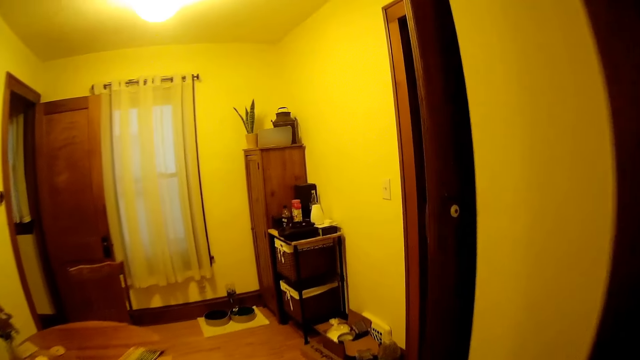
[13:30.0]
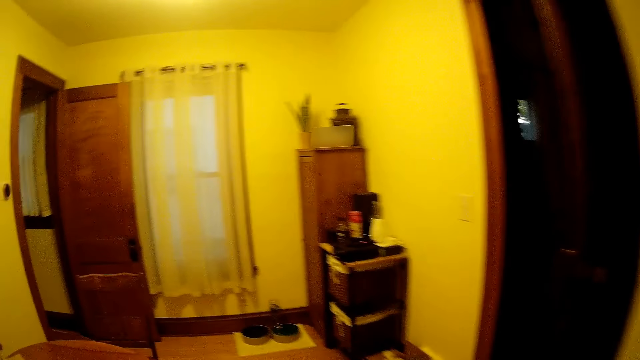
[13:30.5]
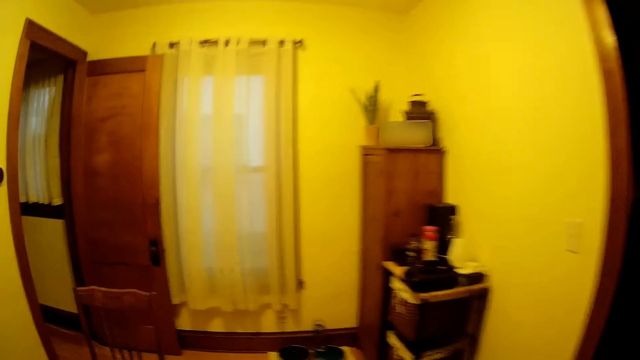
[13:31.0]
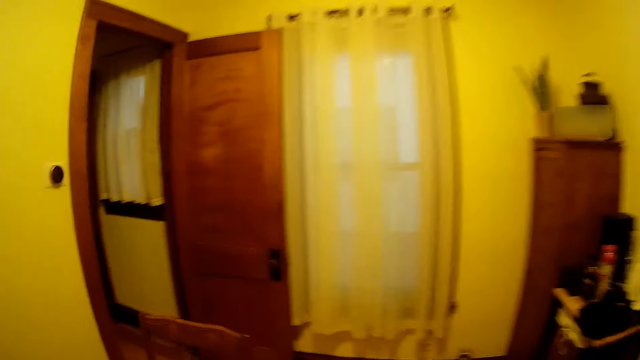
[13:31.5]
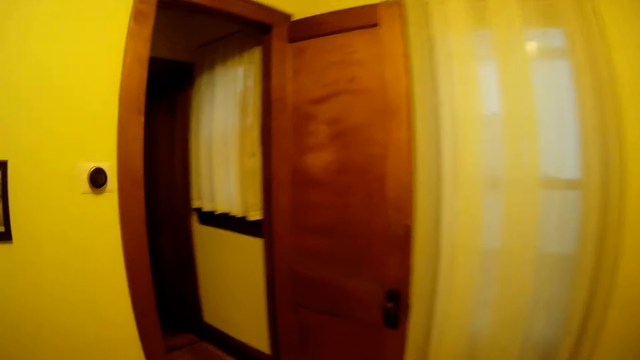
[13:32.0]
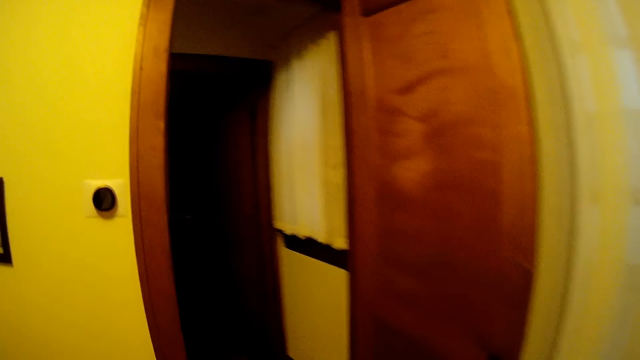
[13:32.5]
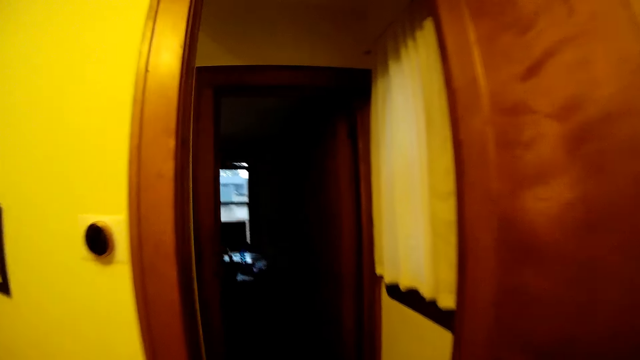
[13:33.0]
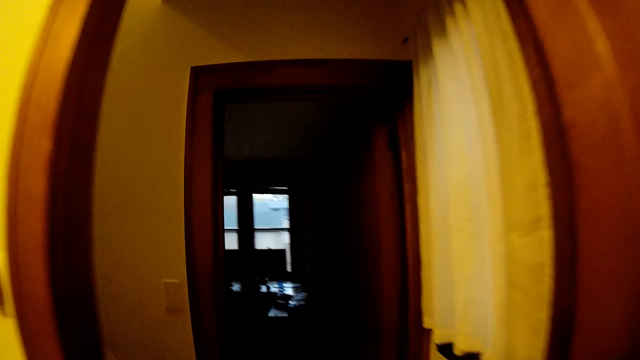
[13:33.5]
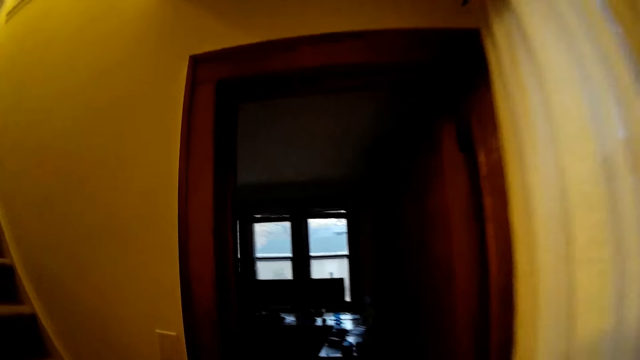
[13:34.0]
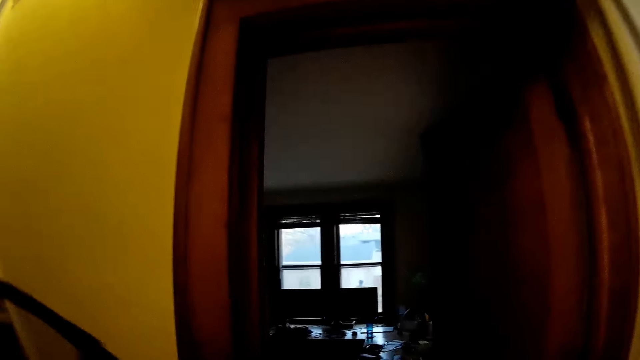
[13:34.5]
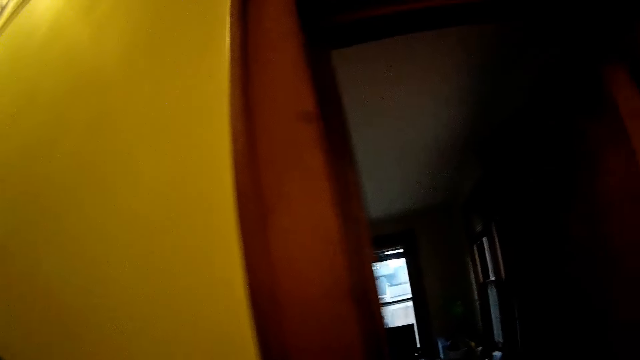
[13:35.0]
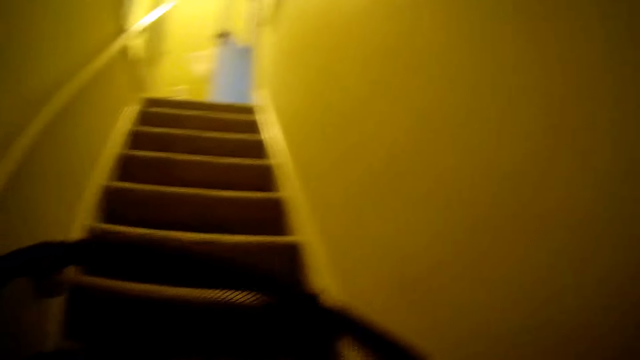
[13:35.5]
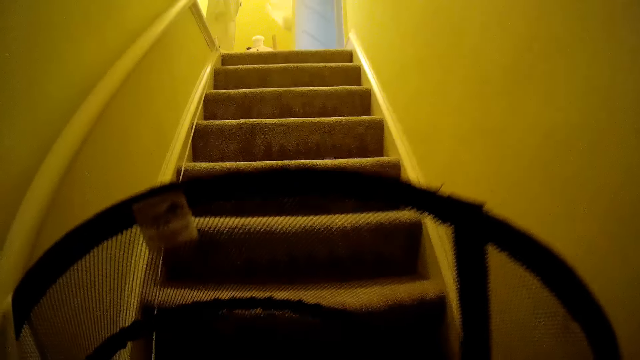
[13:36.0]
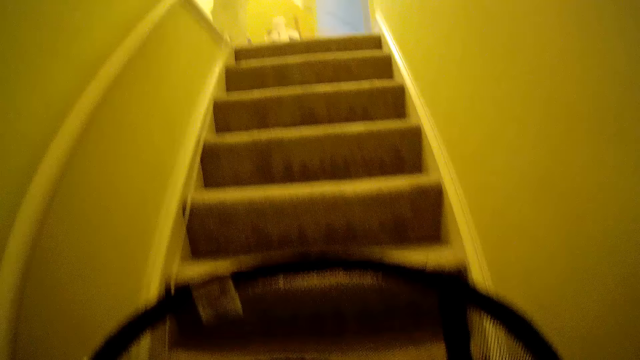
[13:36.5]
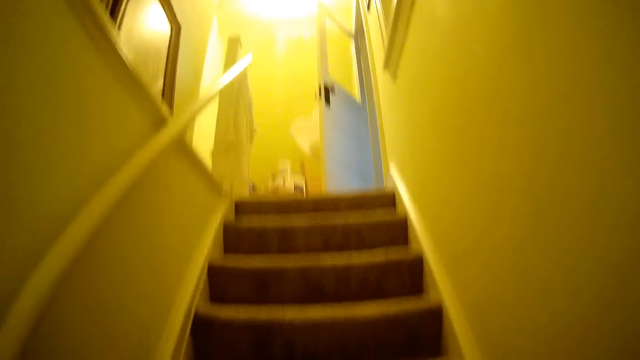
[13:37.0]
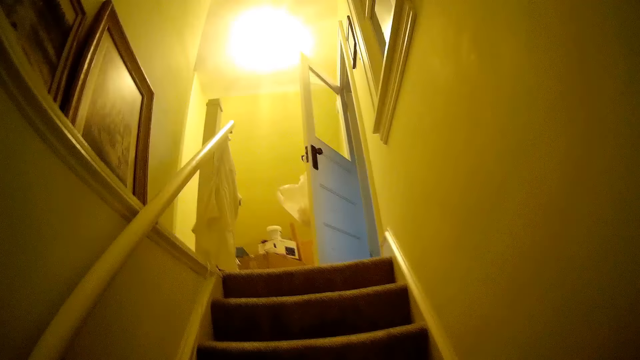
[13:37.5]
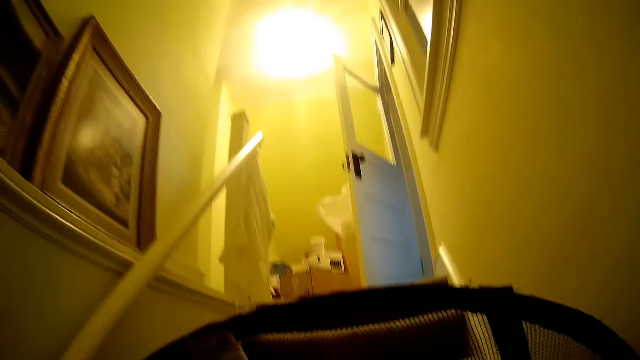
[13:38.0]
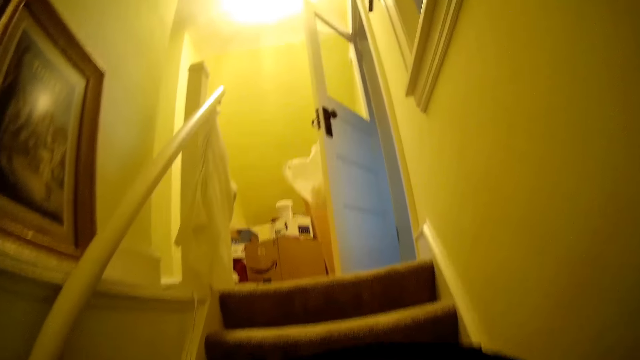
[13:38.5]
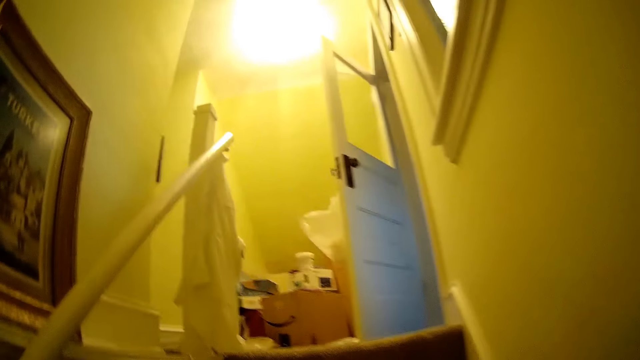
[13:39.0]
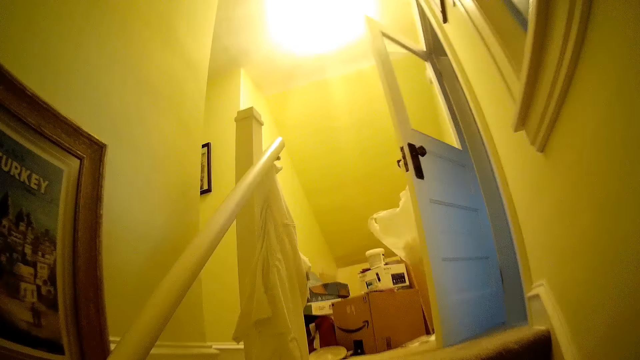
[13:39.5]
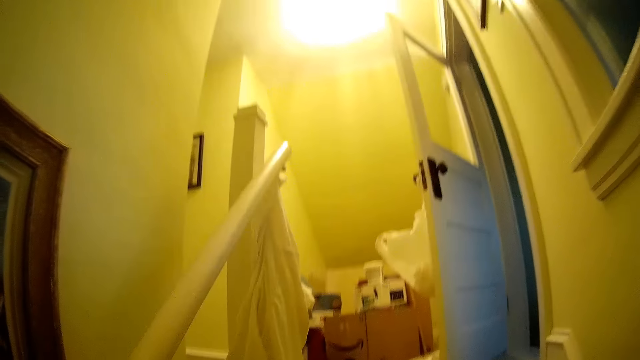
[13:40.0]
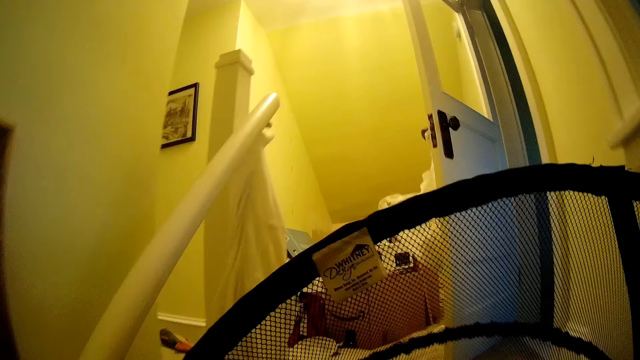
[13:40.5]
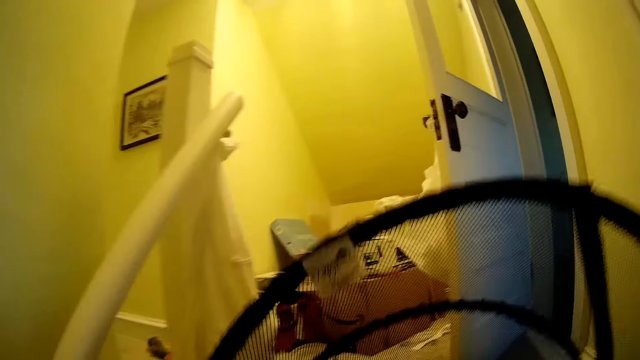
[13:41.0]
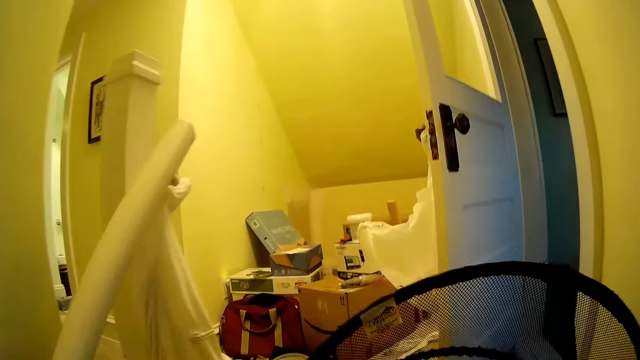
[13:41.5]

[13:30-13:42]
The camera wearer carries a clothes bin. They climb the stairs with a basket with both hands.

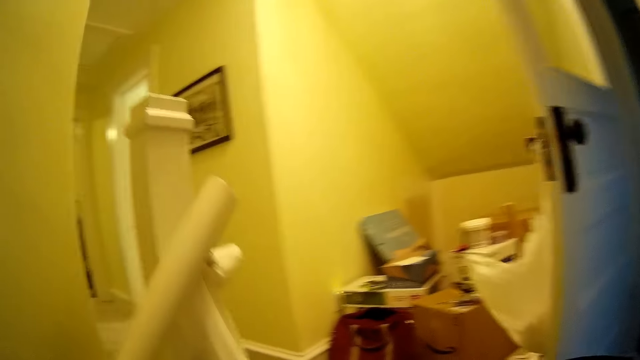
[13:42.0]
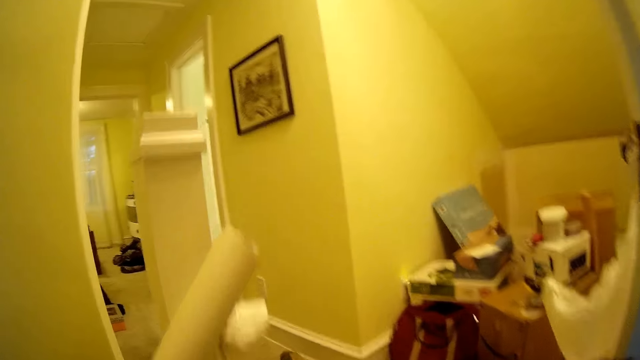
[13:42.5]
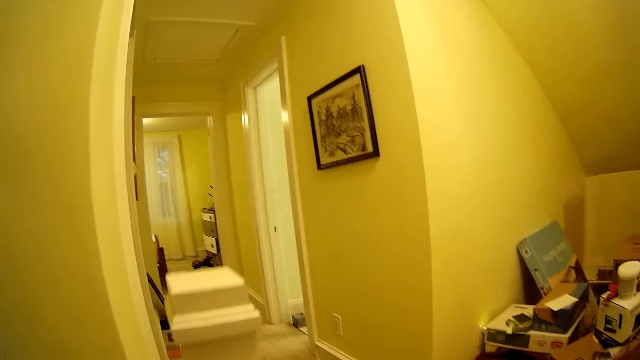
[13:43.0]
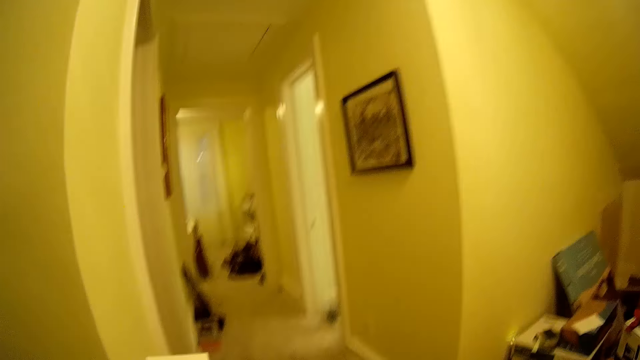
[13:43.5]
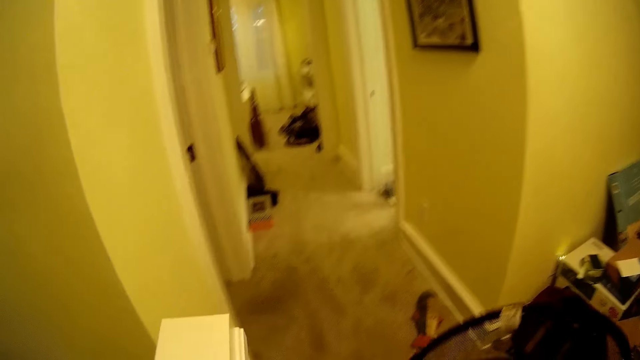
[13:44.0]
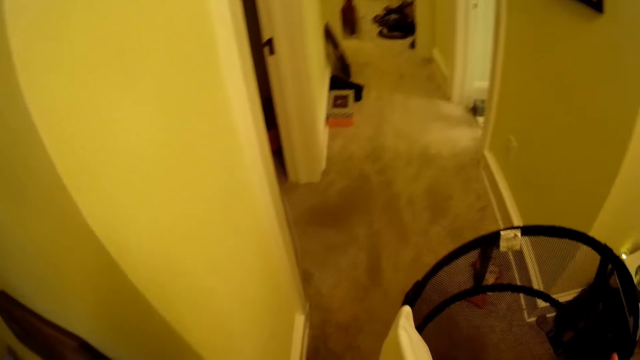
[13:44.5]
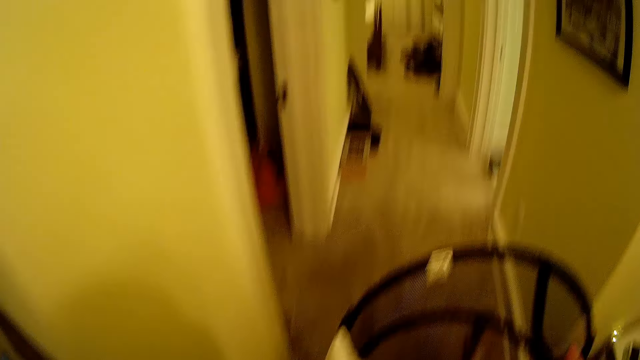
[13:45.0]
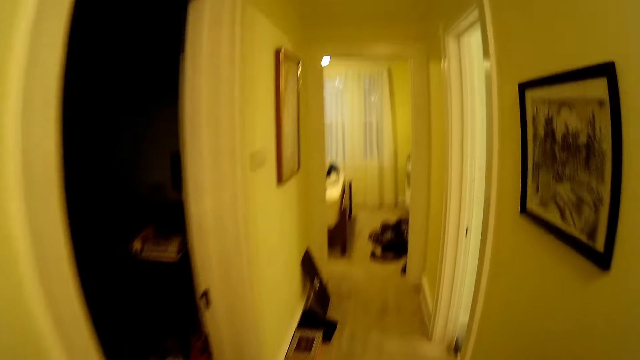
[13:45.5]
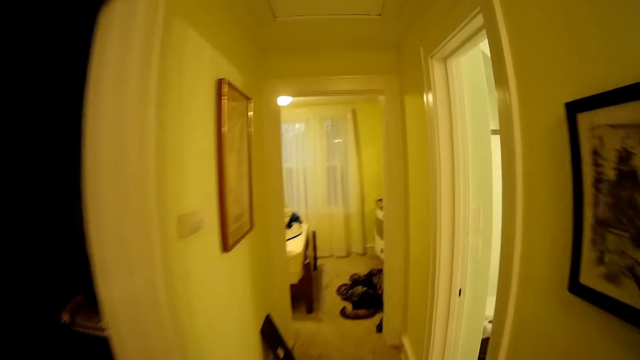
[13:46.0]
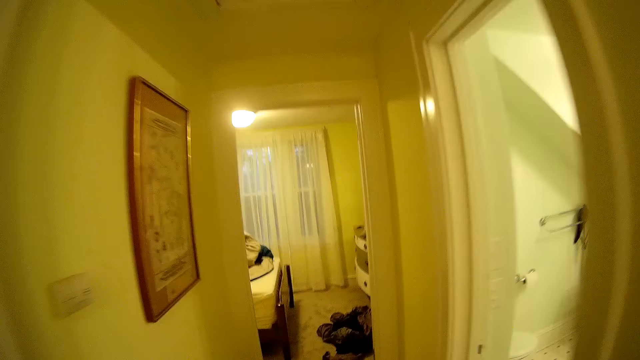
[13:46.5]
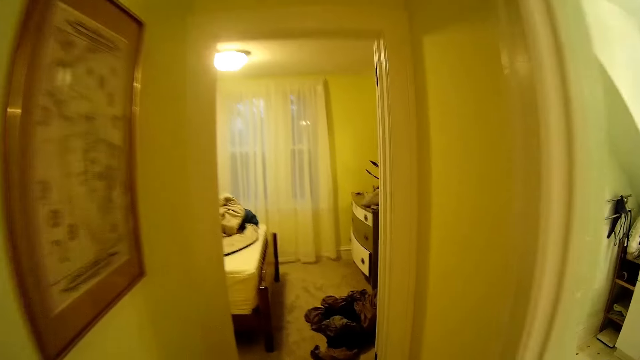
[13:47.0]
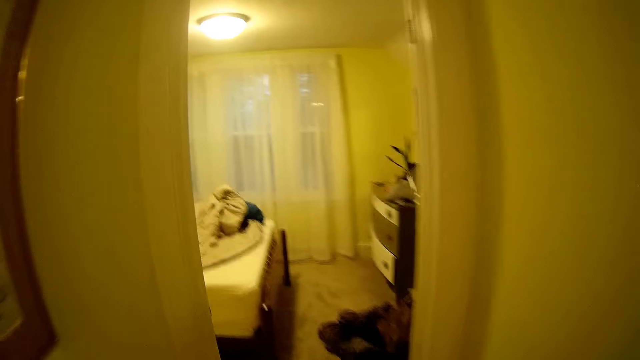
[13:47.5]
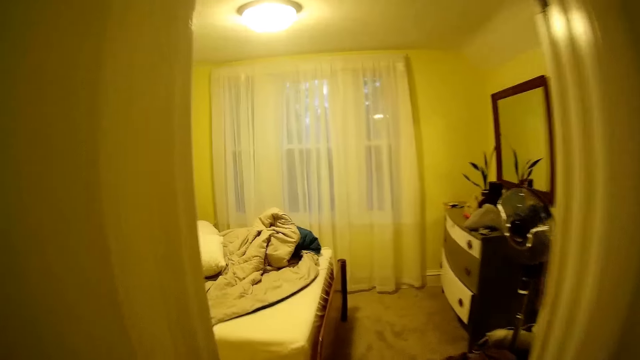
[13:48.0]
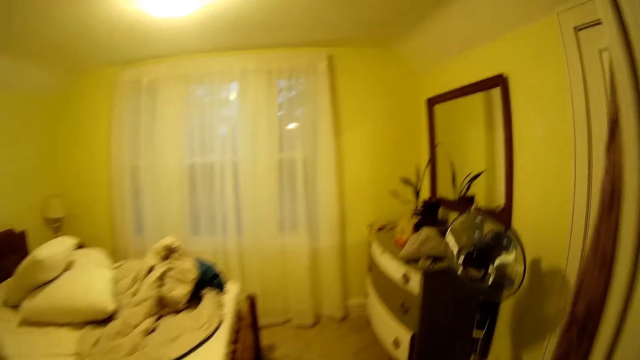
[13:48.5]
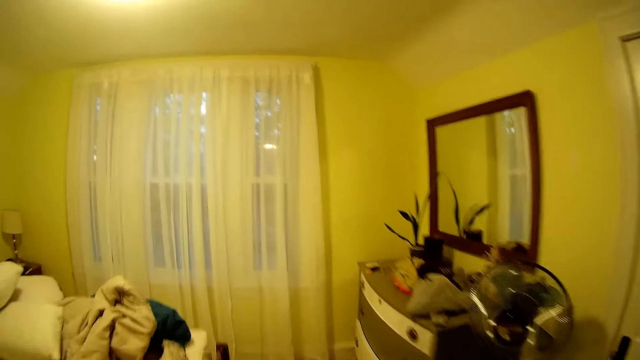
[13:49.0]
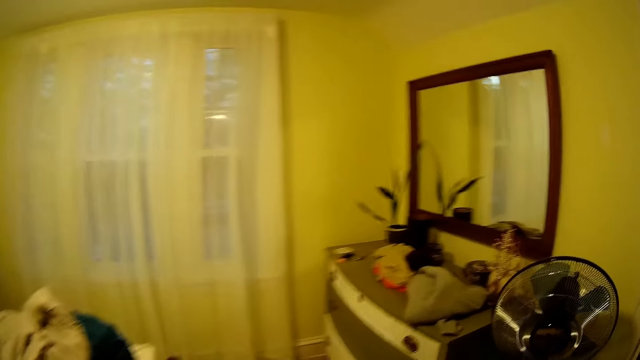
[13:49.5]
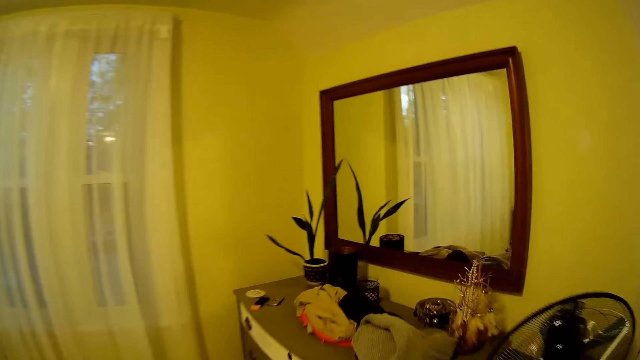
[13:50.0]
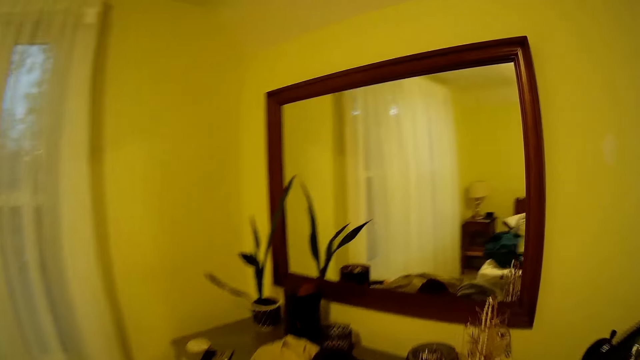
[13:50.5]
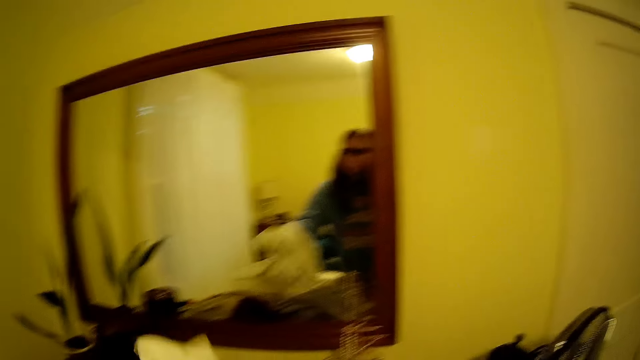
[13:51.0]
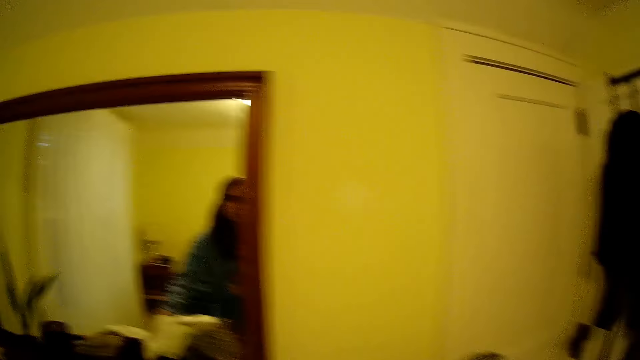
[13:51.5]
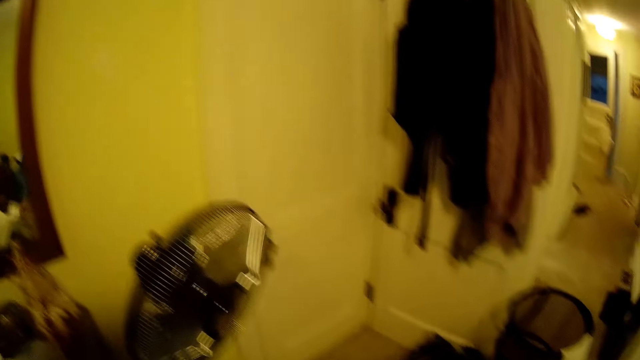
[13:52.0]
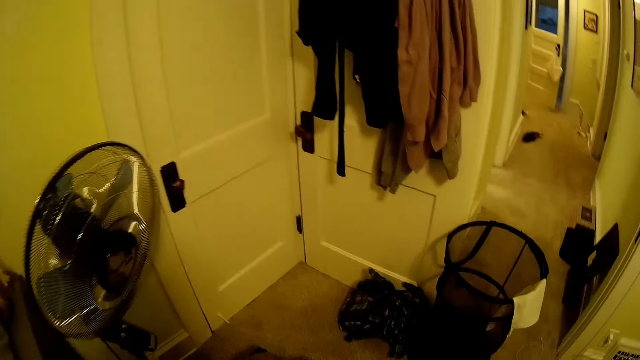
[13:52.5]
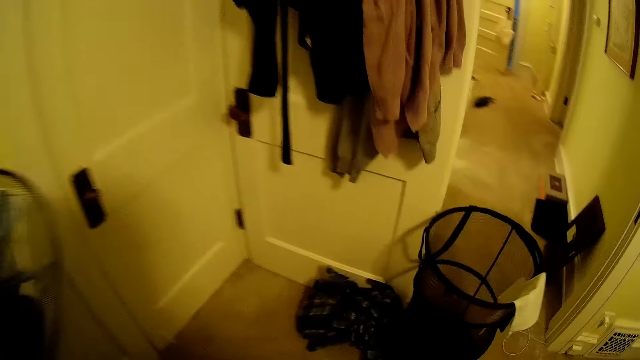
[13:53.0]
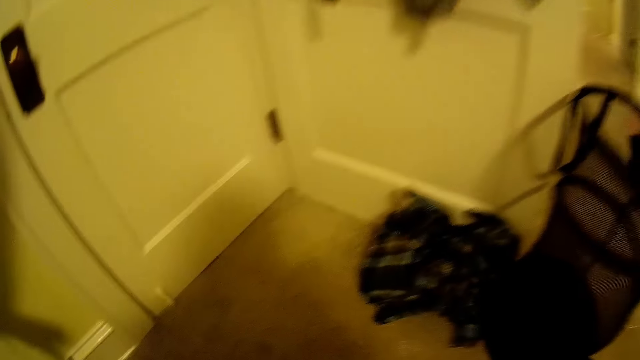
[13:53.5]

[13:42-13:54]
The camera wearer walks into a room. They drop a cloth on a dressing table.
